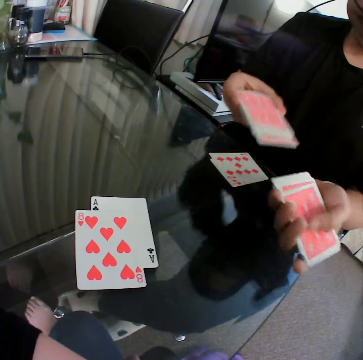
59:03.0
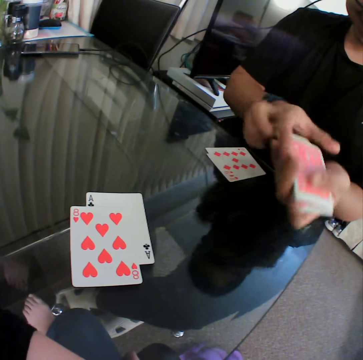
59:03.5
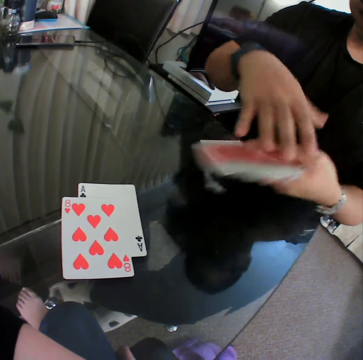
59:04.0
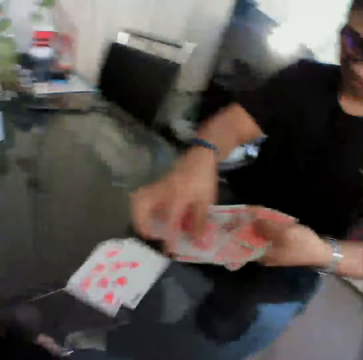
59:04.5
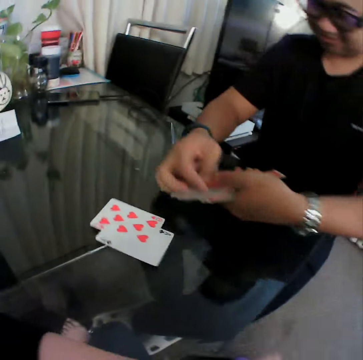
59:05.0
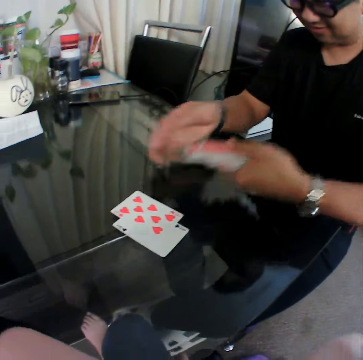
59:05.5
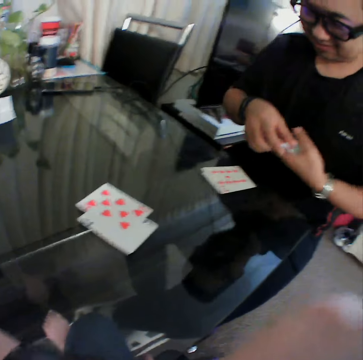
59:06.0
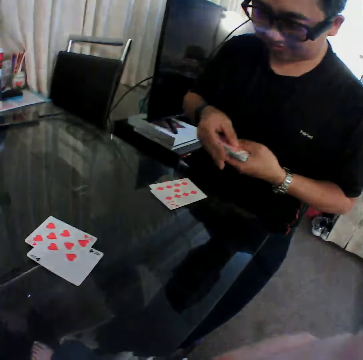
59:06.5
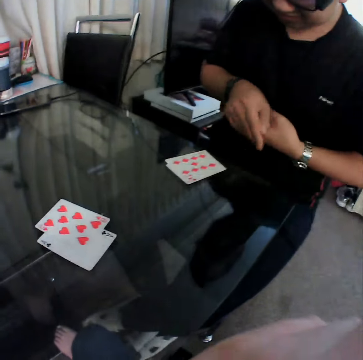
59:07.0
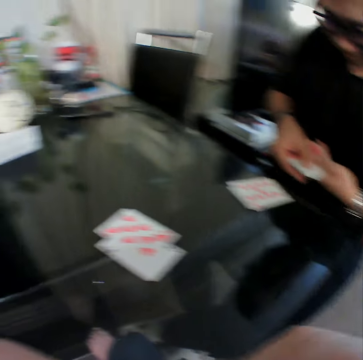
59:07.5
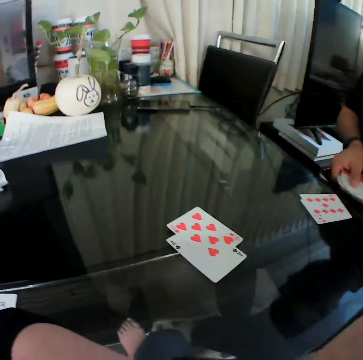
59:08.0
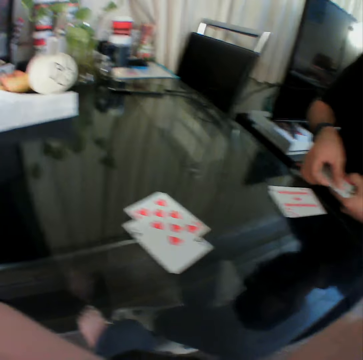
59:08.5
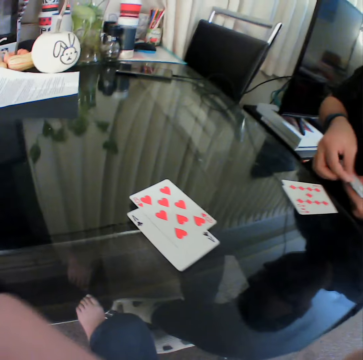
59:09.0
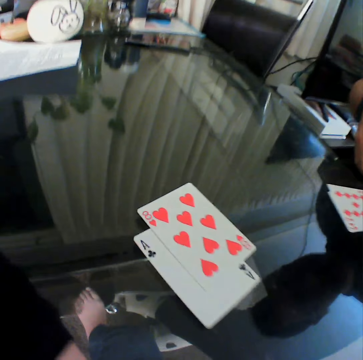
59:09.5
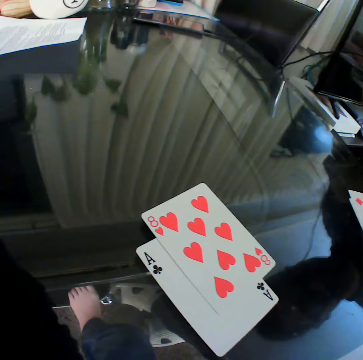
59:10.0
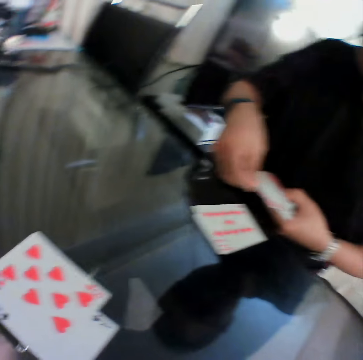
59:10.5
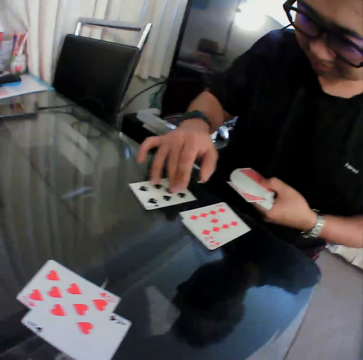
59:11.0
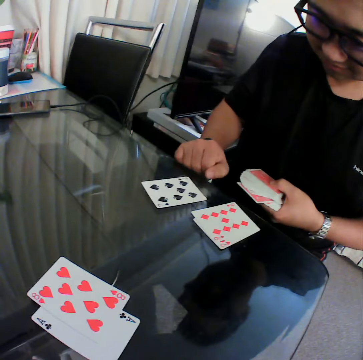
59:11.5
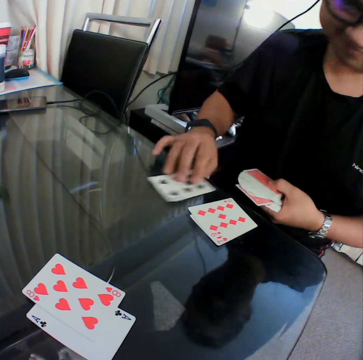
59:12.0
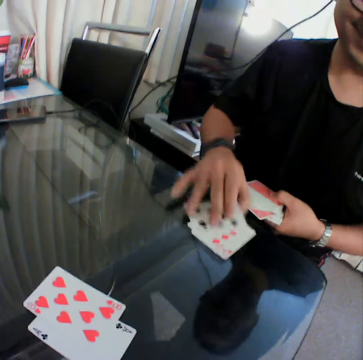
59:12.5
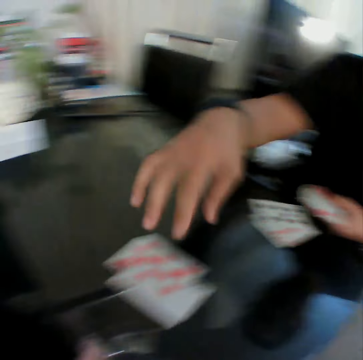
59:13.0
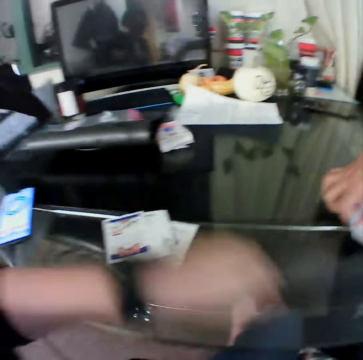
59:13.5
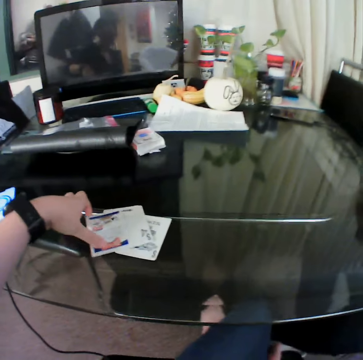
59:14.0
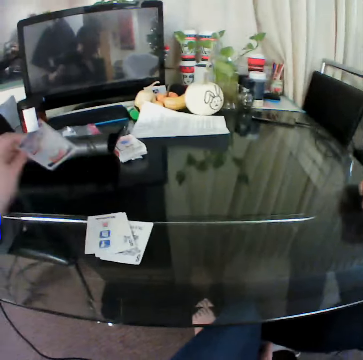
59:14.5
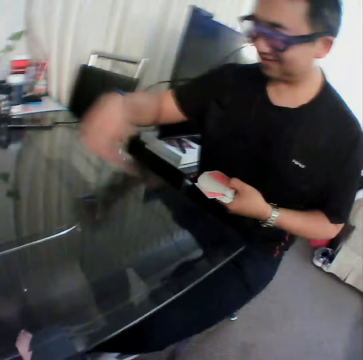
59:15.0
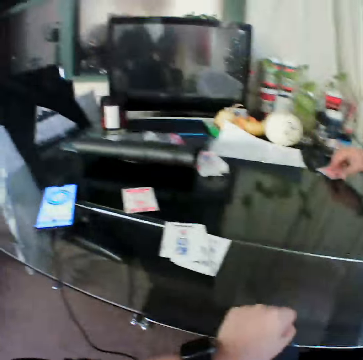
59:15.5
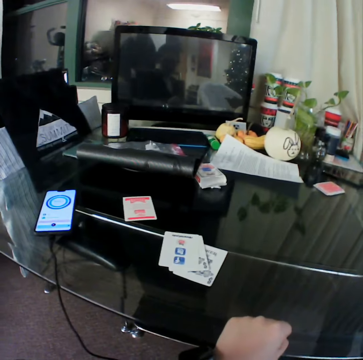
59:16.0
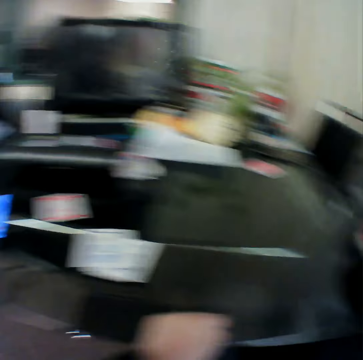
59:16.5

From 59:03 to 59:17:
A man collects the cards, holds the cards with both hands, and aligns the cards. The man removes a card from the deck in his right hand with his left hand, and places the card in his left hand on the table. The man packs the card on the table with his left hand. The man picks up a card, puts the card on the cards, and picks up cards. The camera wearer picks a card from the table with his left hand. He flips the card. He drops the card in his left hand on the table. The man removes a card from the deck in his right hand with his left hand, and drops the card in his left hand on the table. The man holds a card.

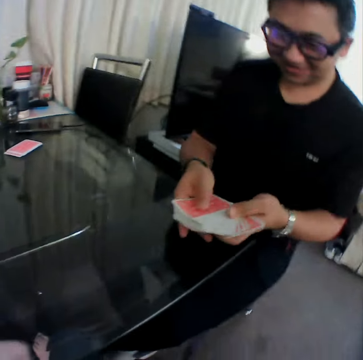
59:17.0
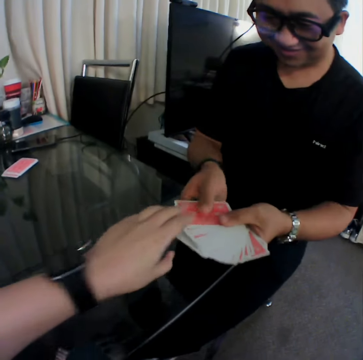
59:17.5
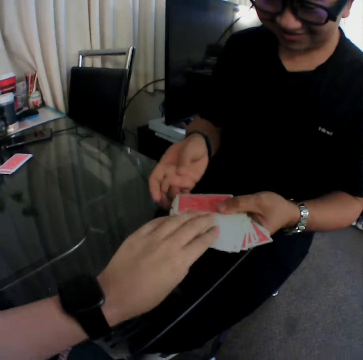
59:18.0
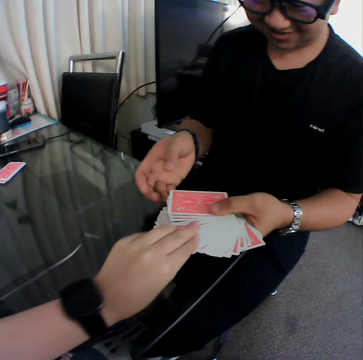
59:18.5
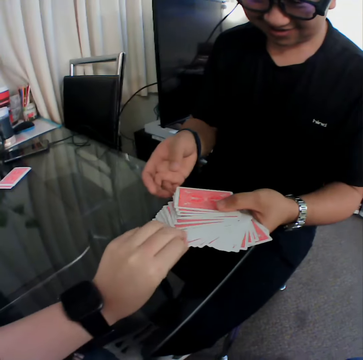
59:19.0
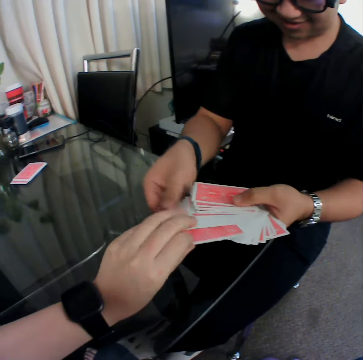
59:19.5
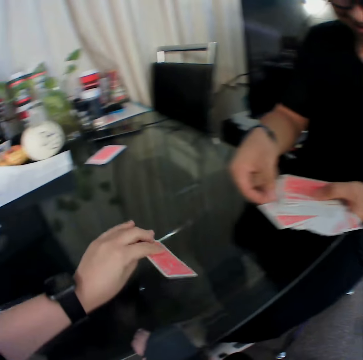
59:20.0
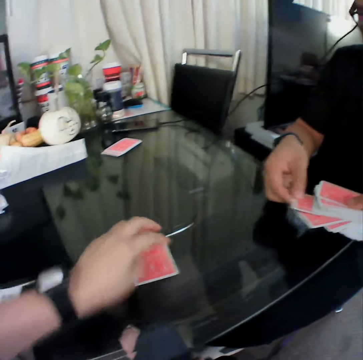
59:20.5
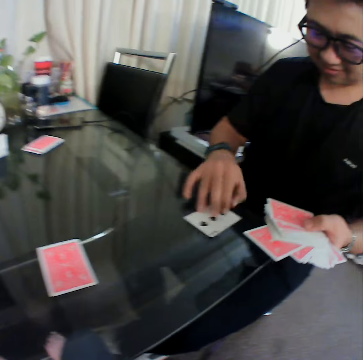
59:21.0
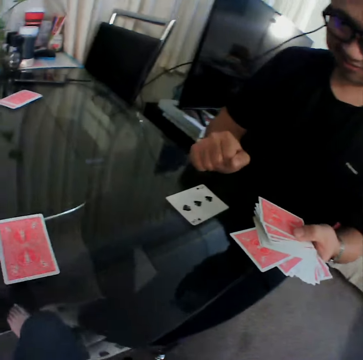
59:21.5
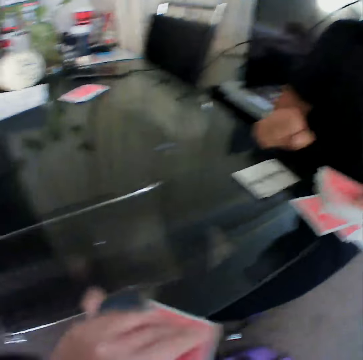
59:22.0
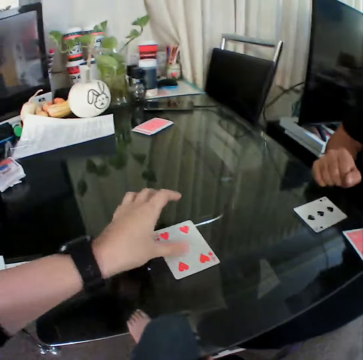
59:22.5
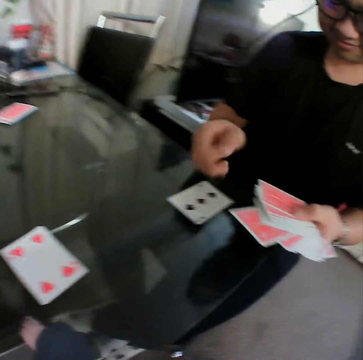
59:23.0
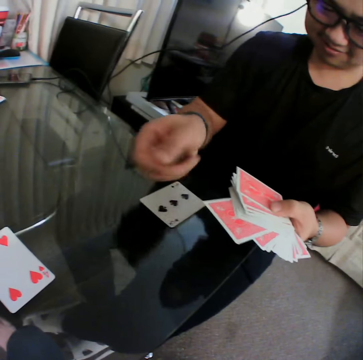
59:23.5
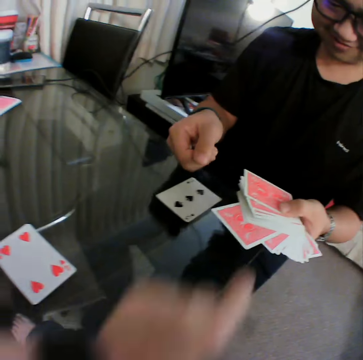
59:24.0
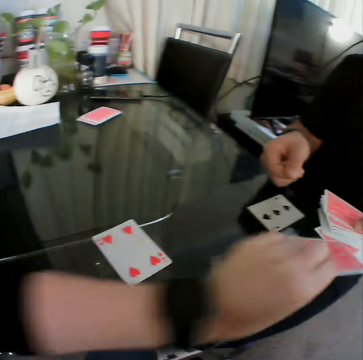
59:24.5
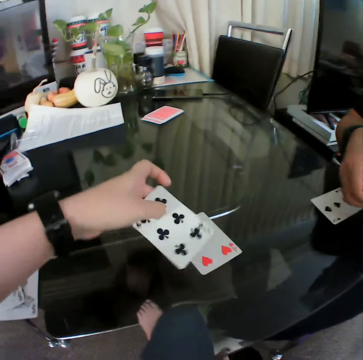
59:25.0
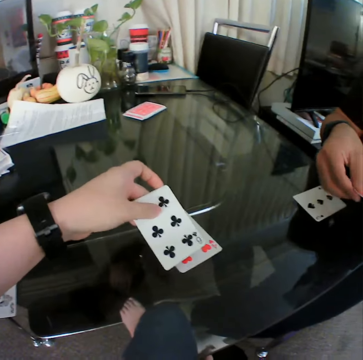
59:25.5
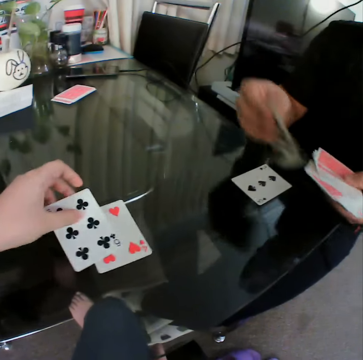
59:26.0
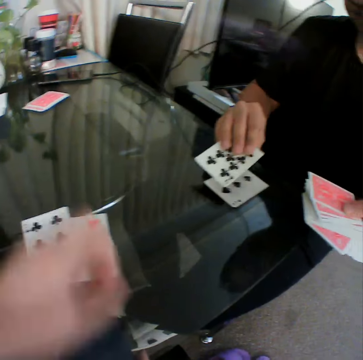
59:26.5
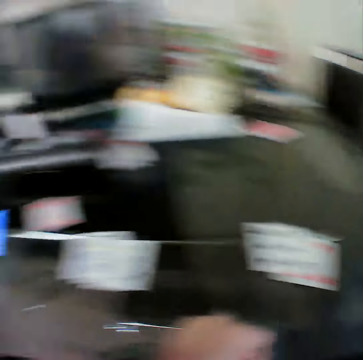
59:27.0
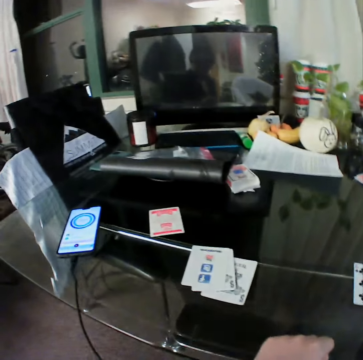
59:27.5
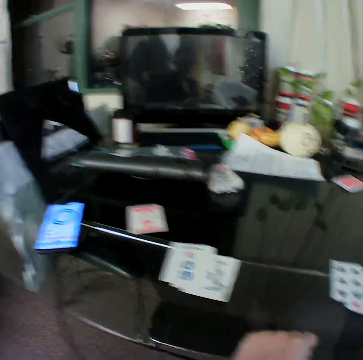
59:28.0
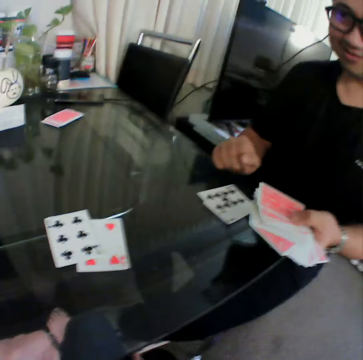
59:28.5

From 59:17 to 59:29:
A man spreads the cards. The camera wearer chooses a card. He picks a card from the deck in the man's hands with his left hand. He places the card in his left hand on the table. The man removes a card from the deck in his right hand with his left hand and places the card in his left hand on the table. The man supports his hand on the table. The camera wearer picks a card from the table with his left hand. He flips the card. He places the card in his left hand on the table. He picks a card from the deck in the man's hands with his left hand. The man removes a card from the deck in his right hand with his left hand. The camera wearer places the card in his left hand on the table. He puts the card on the card. The man places the card in his left hand on the table.

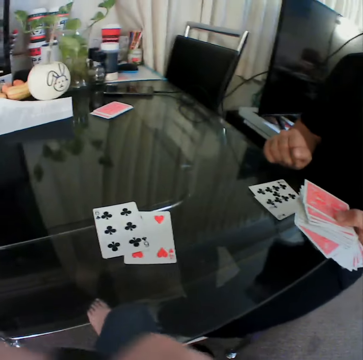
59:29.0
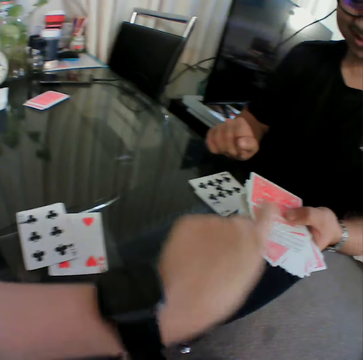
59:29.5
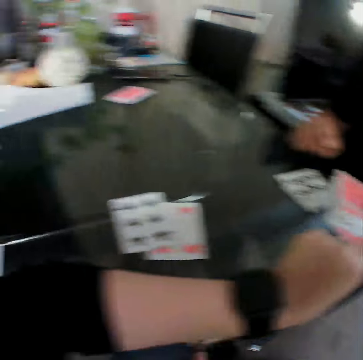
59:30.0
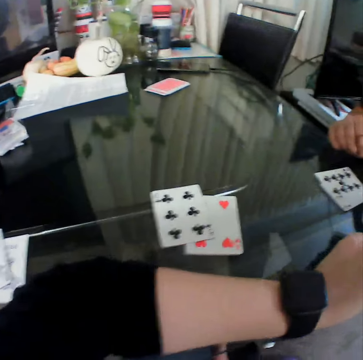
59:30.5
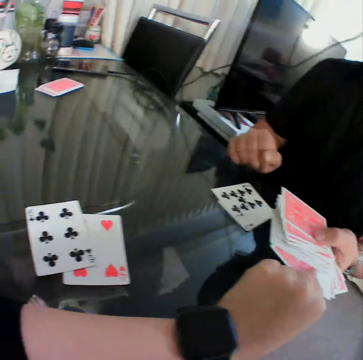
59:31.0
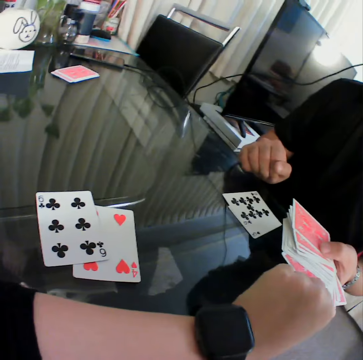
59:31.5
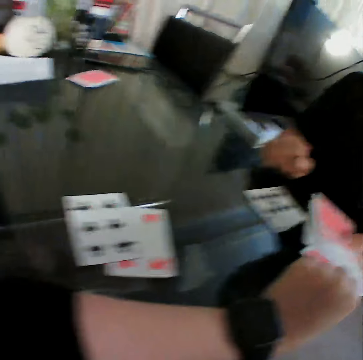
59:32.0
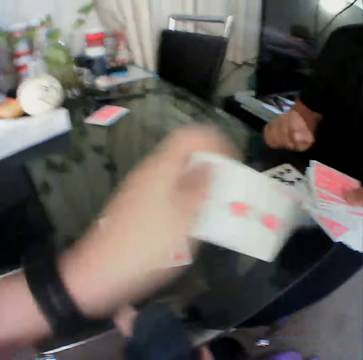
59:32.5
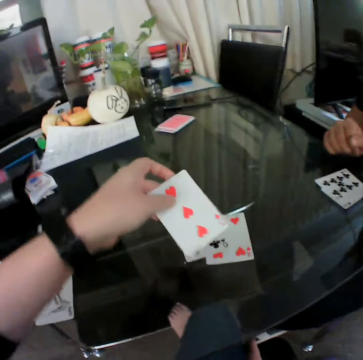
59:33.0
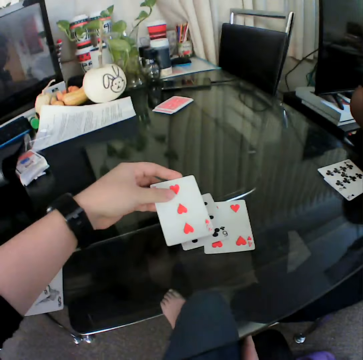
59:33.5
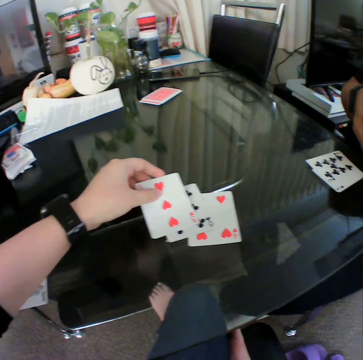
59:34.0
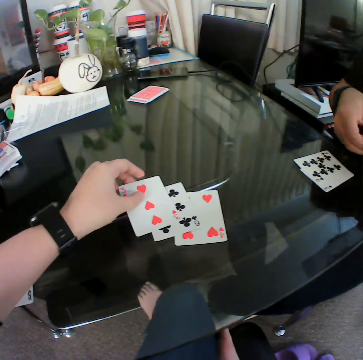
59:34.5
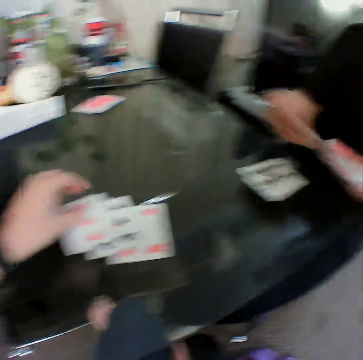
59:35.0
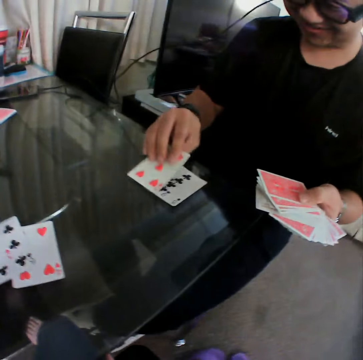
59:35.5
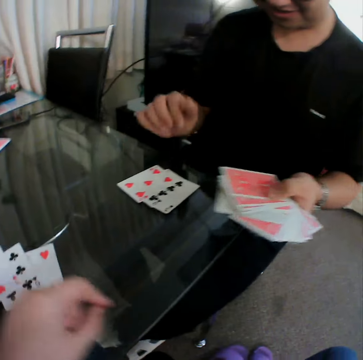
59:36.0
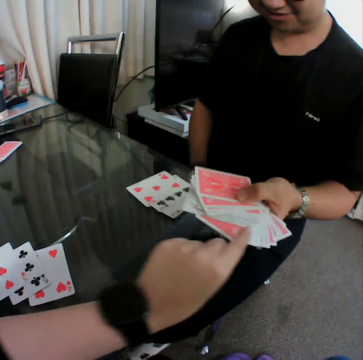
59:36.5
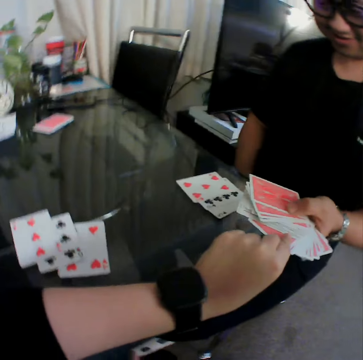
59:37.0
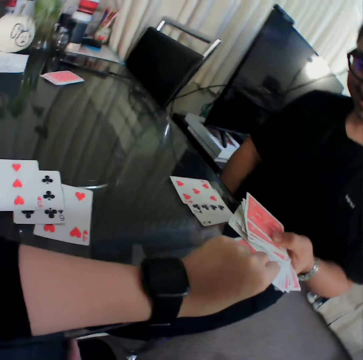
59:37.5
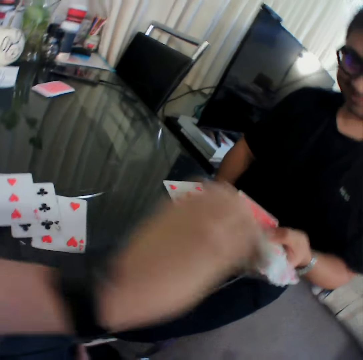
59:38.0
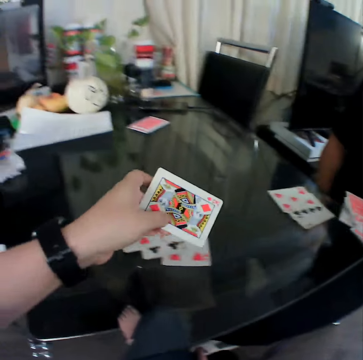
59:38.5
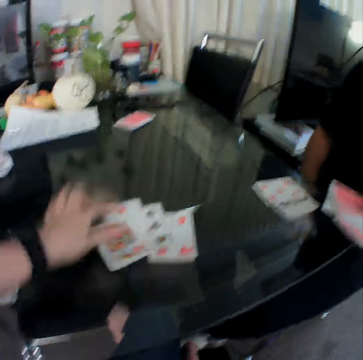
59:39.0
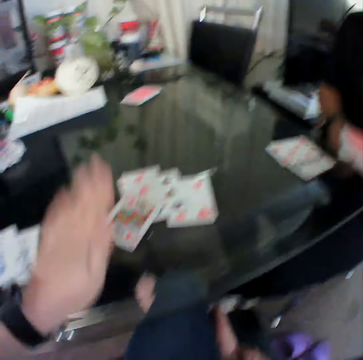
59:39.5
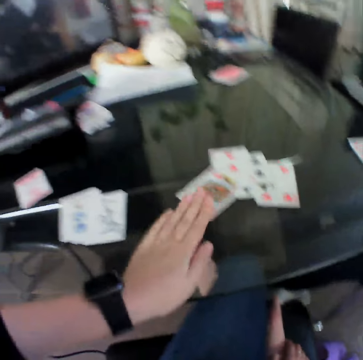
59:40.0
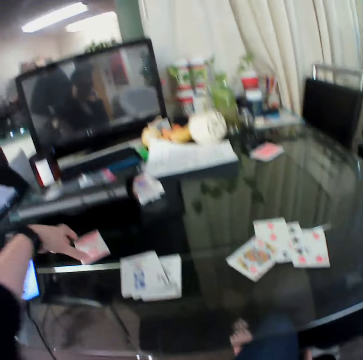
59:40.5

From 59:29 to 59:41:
The camera wearer chooses the cards. He picks a card from the deck in a man's hands with his left hand. He checks the card. He places the card in his left hand on the table. The man places the card in his left hand on the table. The camera wearer picks a card from the deck in the man's hands with his left hand. He checks the card. He places the card in his left hand on the table. He taps the table with his hand.
